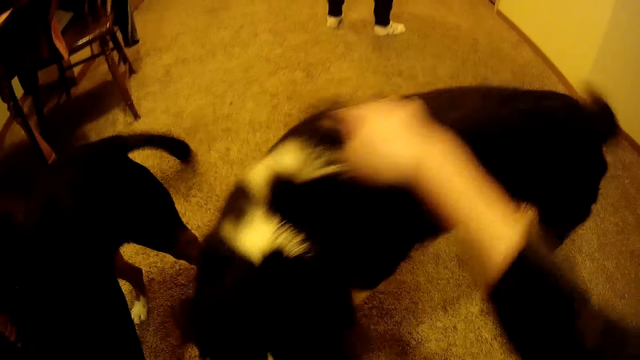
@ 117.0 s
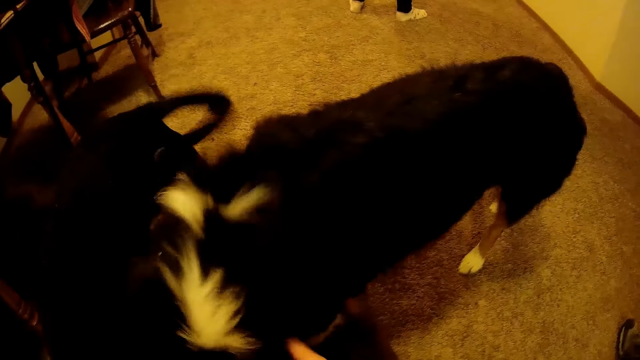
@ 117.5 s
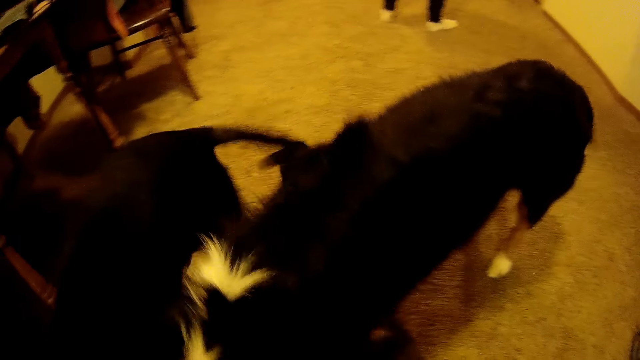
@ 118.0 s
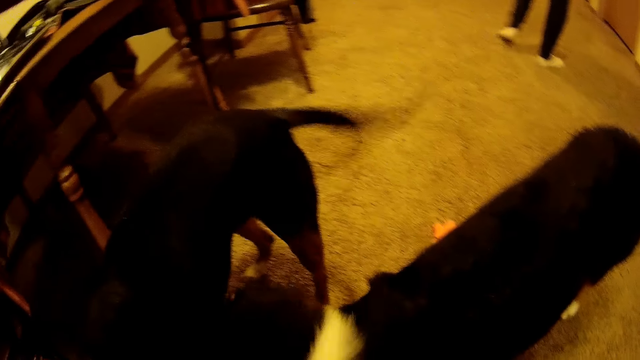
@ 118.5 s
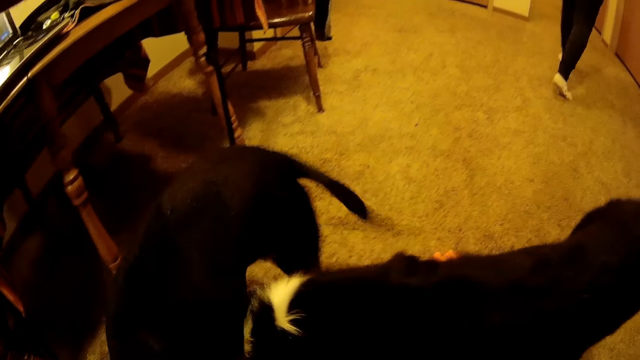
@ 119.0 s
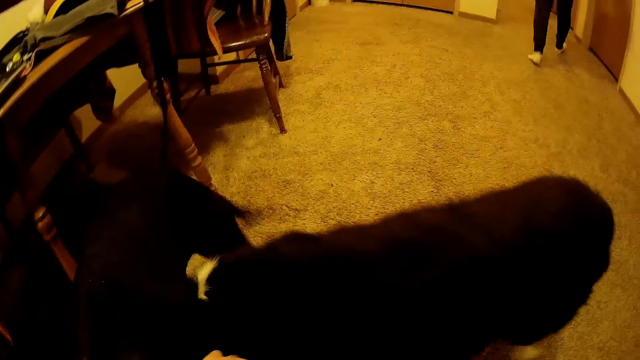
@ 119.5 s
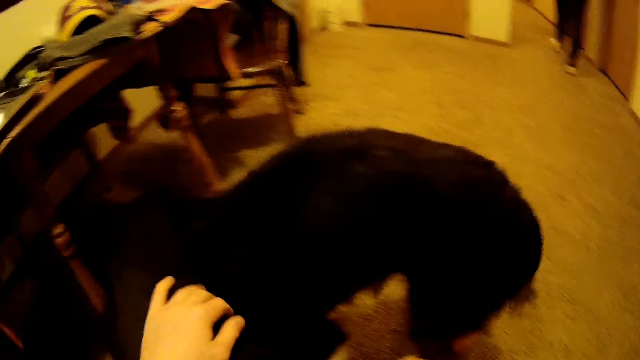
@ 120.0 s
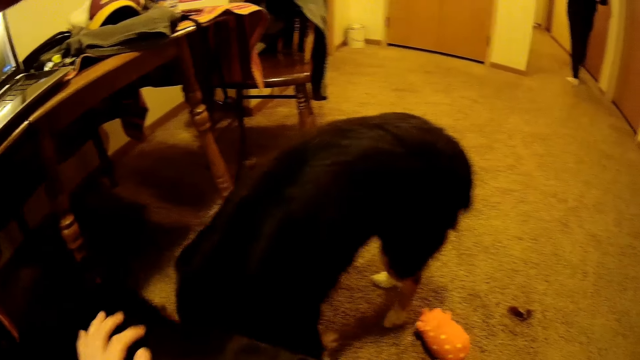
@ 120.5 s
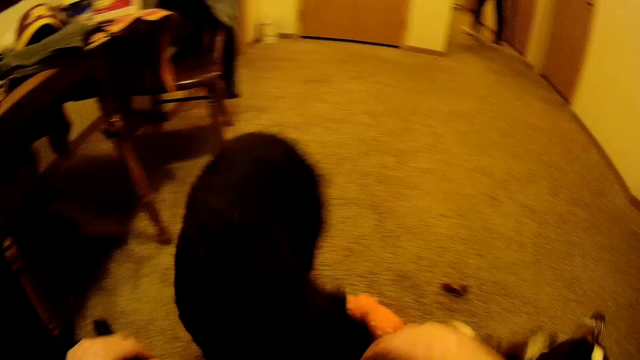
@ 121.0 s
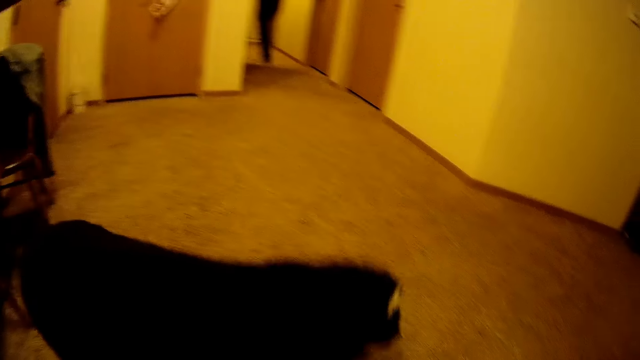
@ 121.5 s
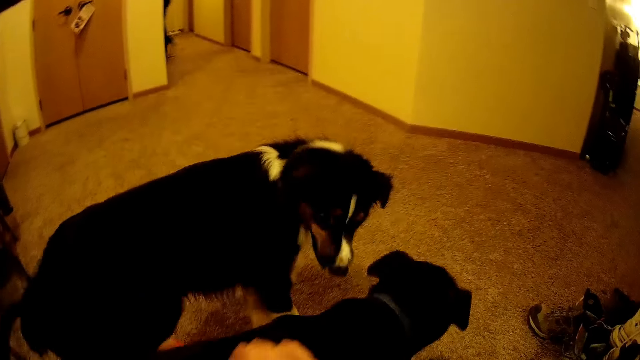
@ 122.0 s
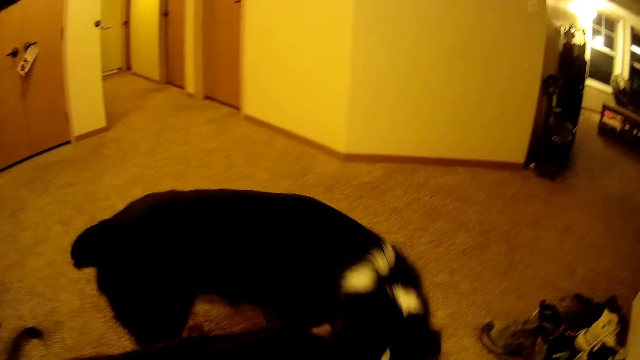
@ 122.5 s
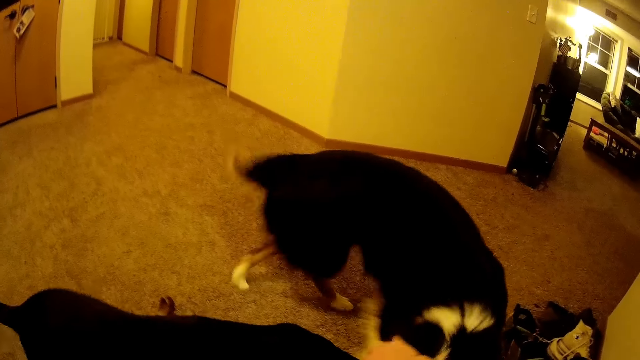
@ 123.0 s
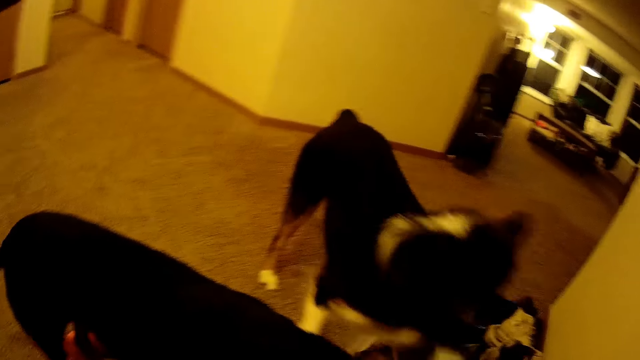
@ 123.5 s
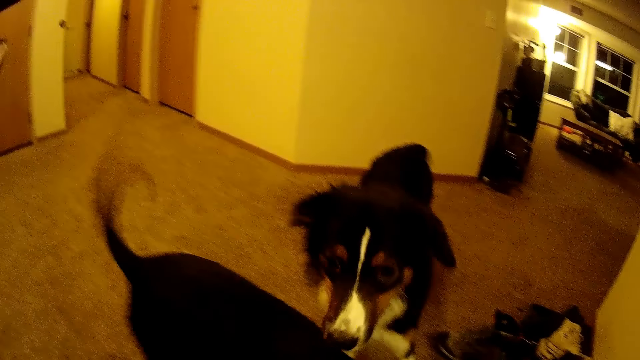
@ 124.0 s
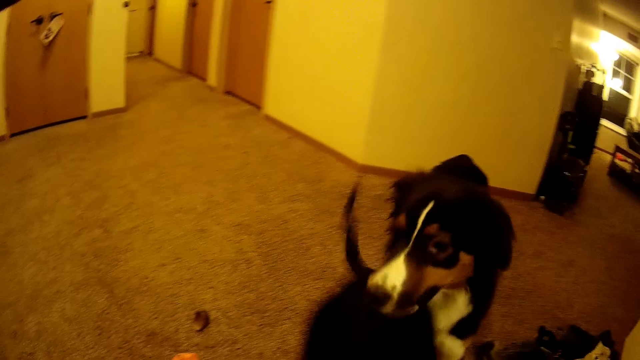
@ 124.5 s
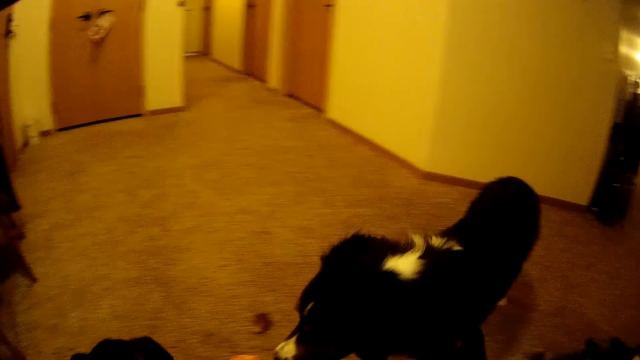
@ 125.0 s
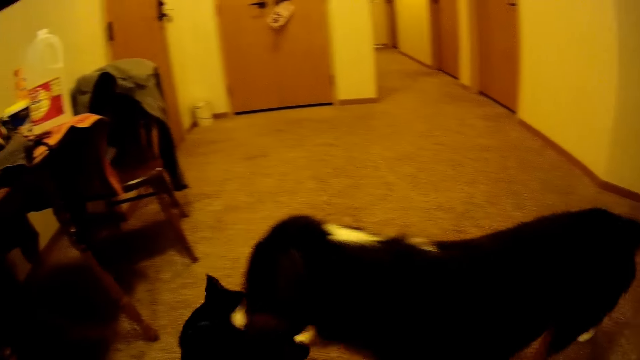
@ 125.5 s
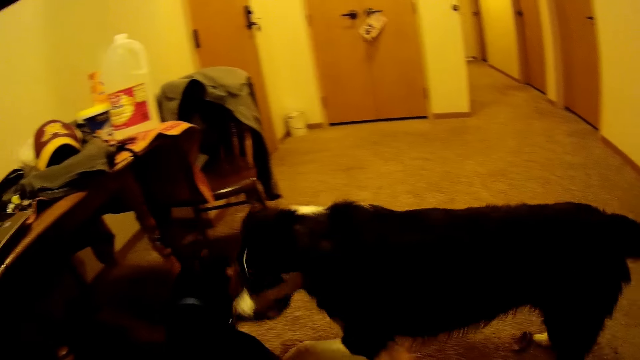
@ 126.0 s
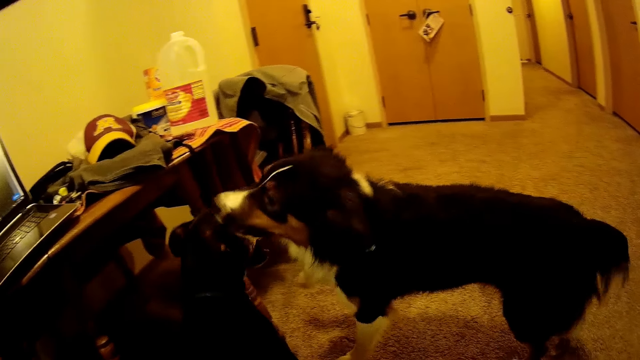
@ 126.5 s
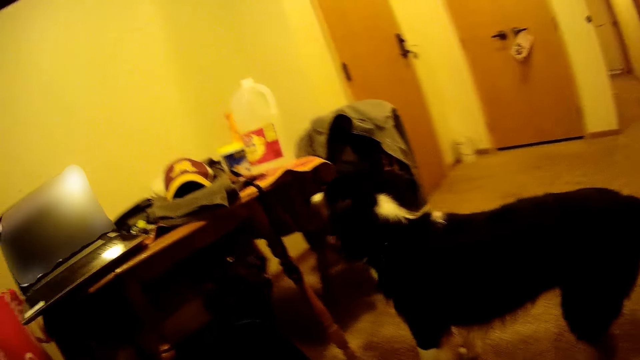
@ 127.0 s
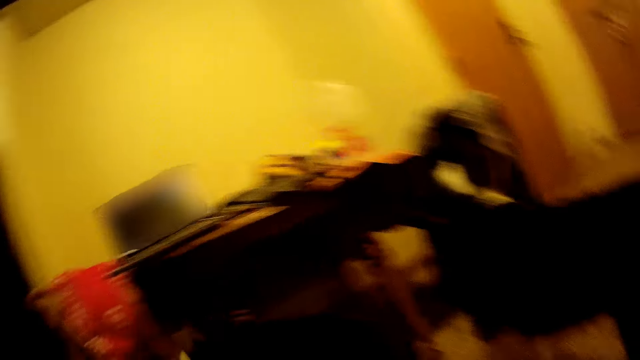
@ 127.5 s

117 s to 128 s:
A woman walks around the house. The camera wearer plays with the dogs.

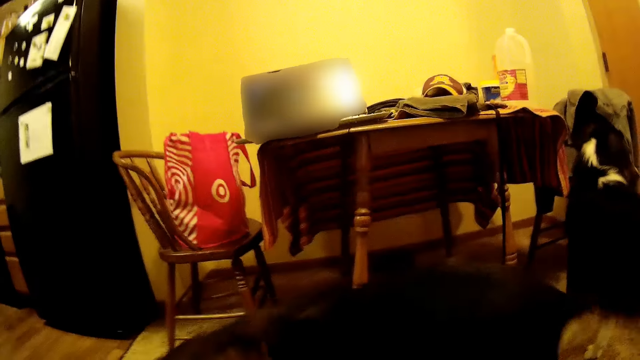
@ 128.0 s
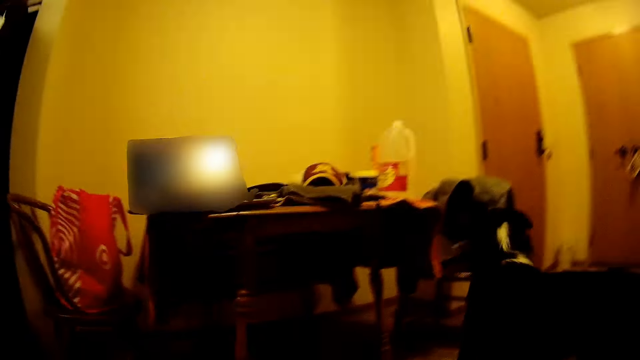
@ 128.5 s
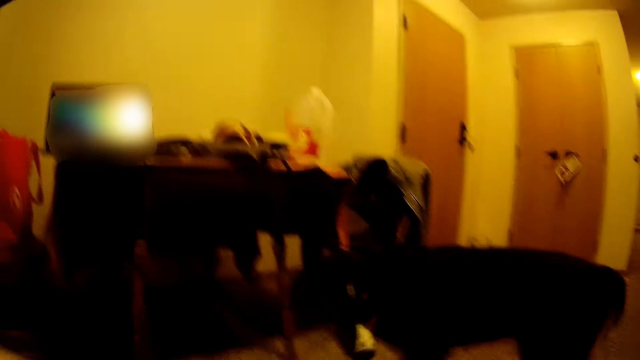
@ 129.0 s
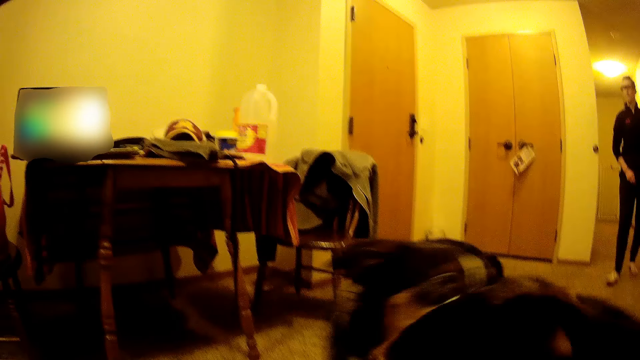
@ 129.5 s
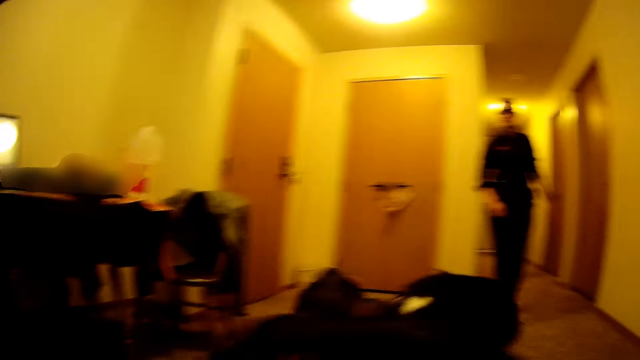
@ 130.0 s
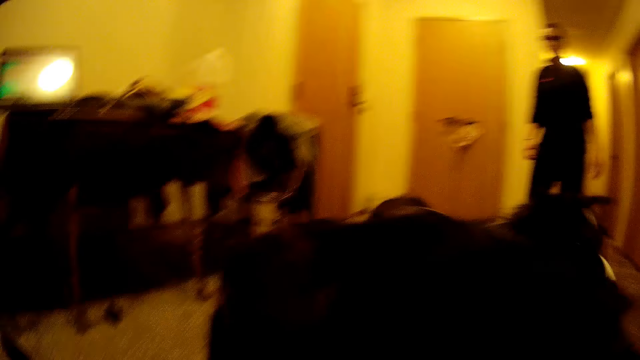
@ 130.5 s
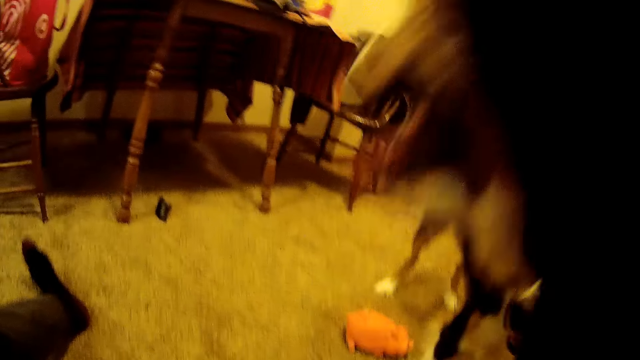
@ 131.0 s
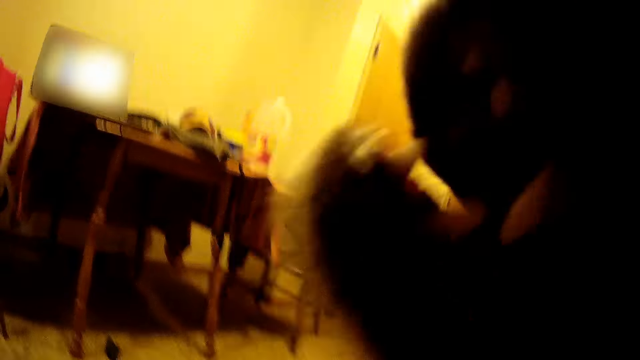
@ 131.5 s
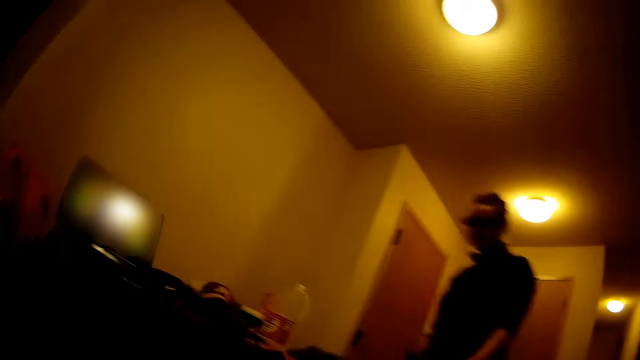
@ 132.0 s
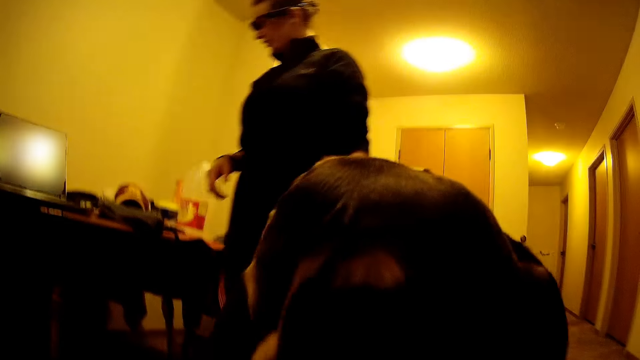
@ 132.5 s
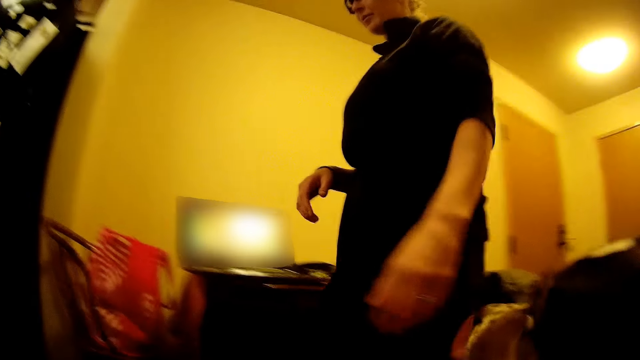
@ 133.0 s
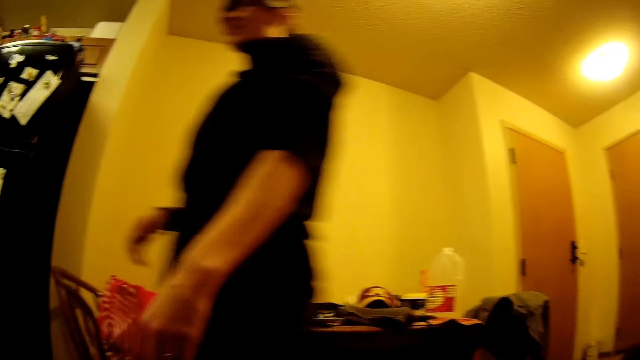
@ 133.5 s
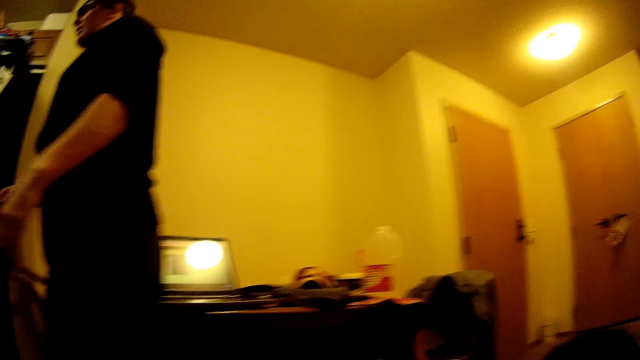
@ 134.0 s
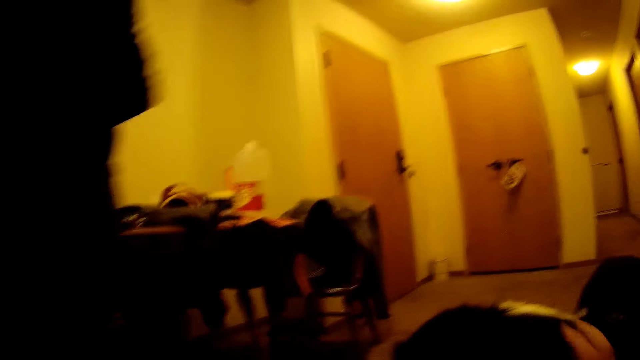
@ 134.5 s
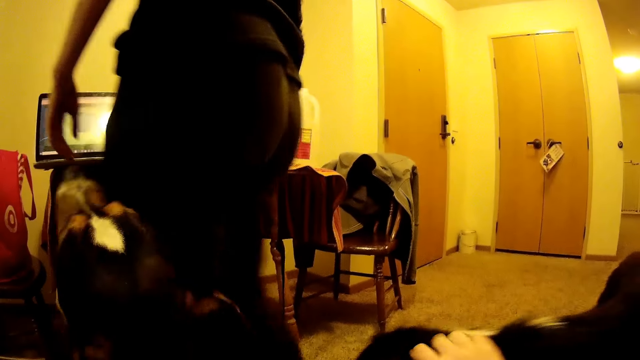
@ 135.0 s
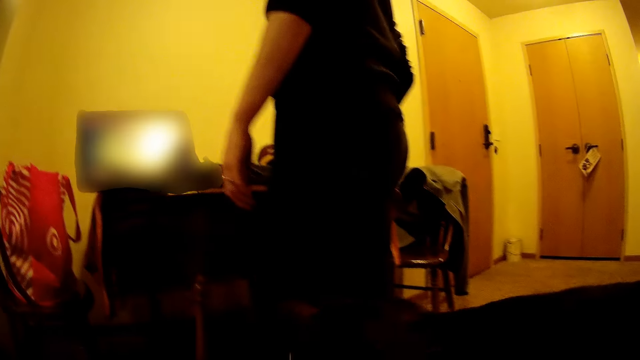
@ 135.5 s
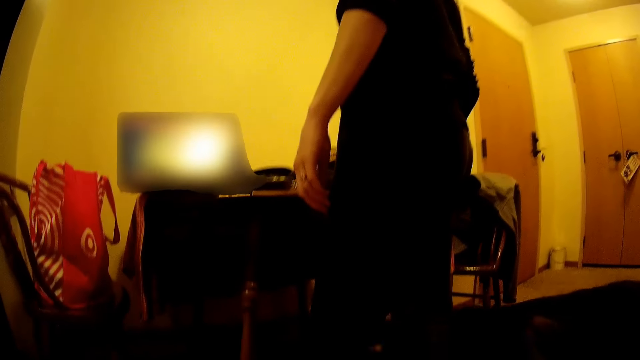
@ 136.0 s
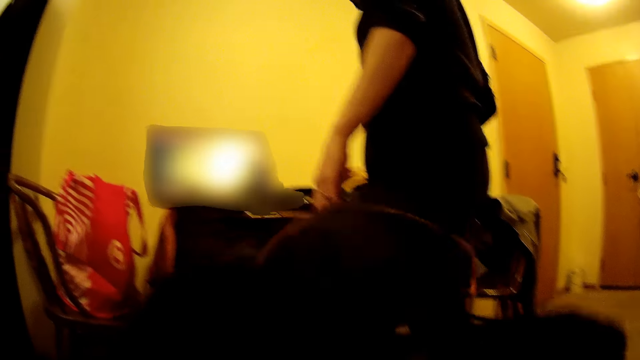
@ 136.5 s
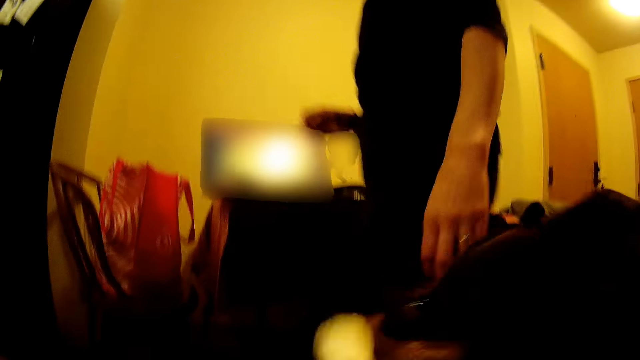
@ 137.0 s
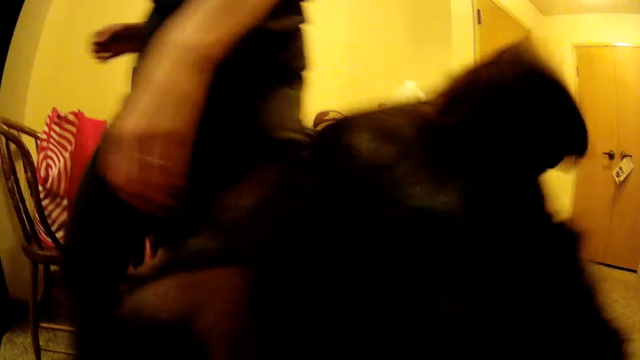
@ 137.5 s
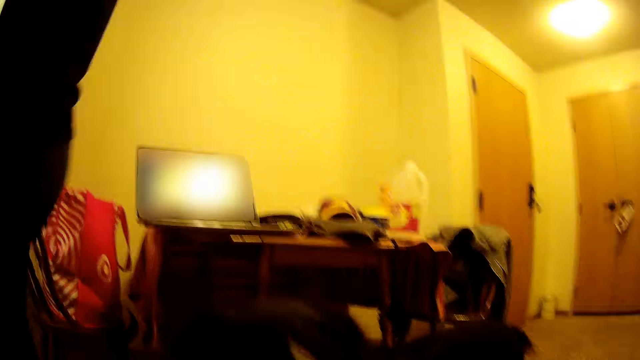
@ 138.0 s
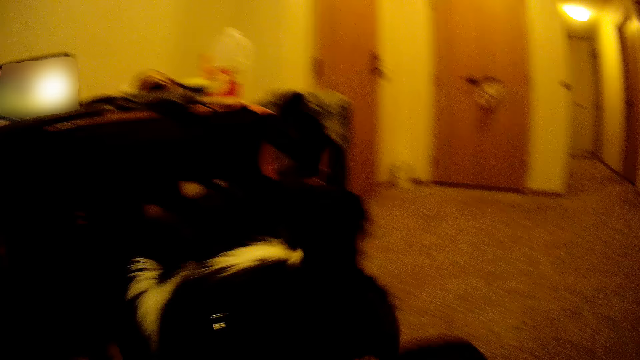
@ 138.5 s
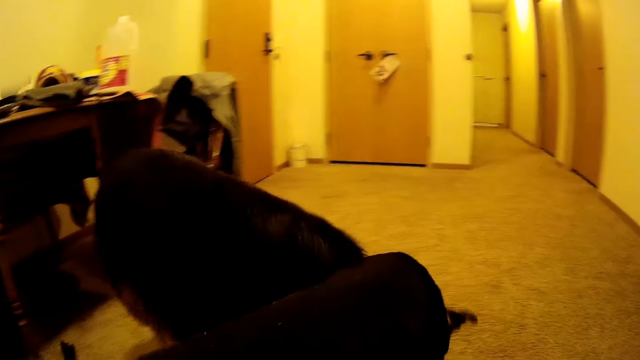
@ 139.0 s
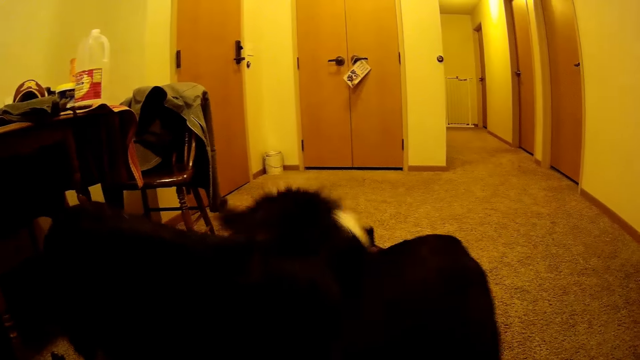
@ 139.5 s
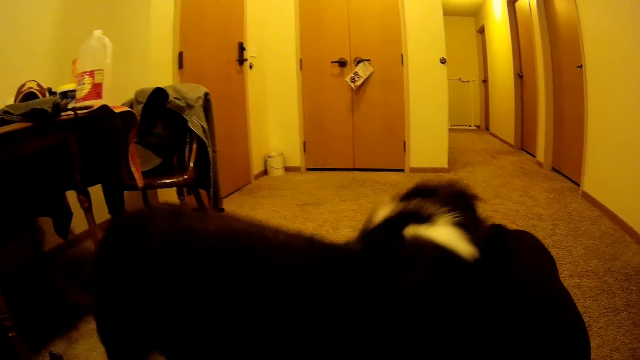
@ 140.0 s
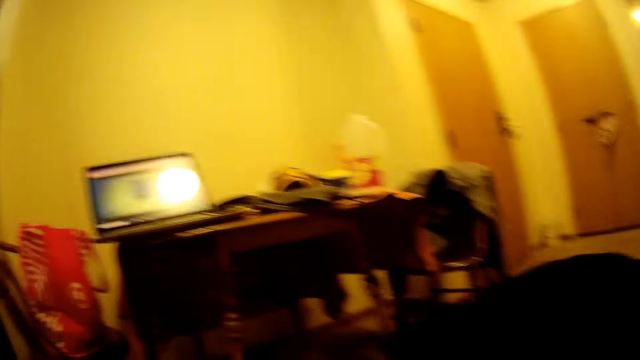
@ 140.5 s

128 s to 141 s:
The woman walks around the house. The camera wearer plays with the dogs. The woman touches something on the table. The camera wearer plays with the dogs.
